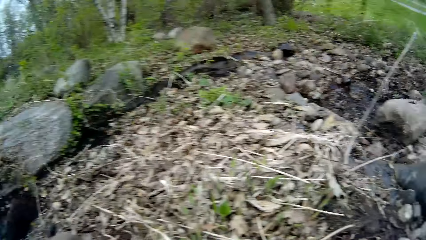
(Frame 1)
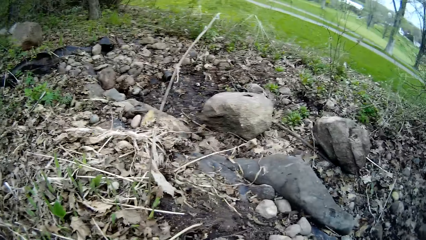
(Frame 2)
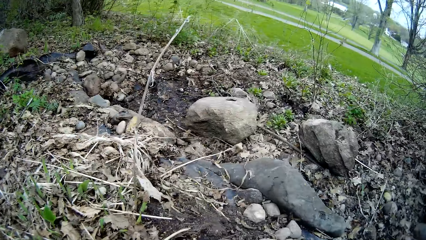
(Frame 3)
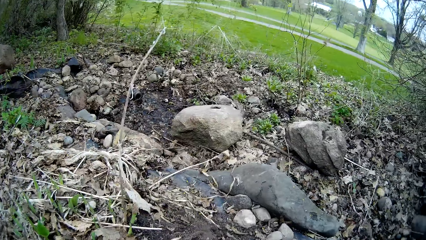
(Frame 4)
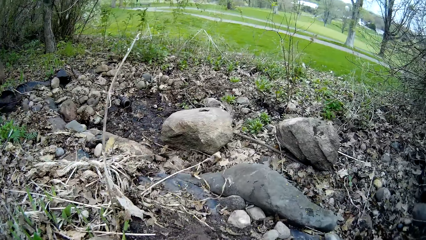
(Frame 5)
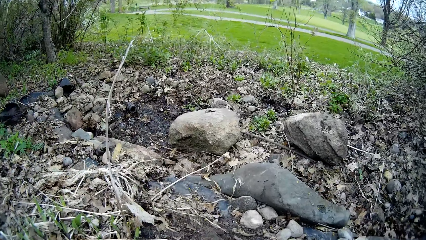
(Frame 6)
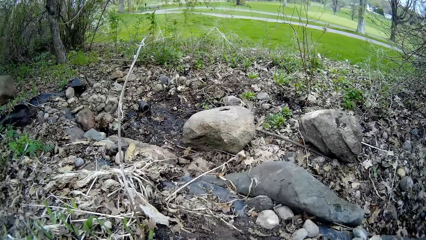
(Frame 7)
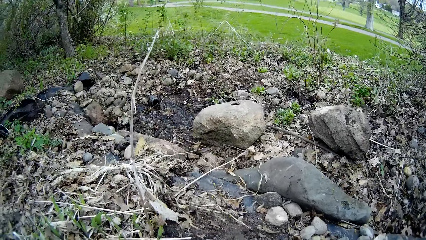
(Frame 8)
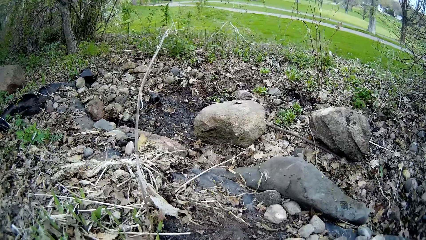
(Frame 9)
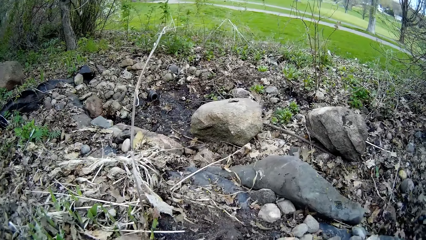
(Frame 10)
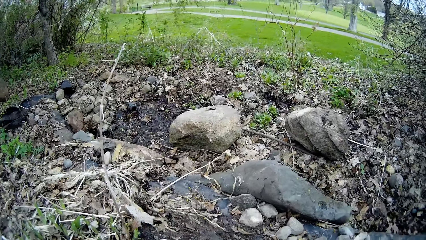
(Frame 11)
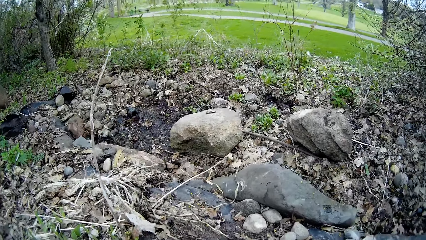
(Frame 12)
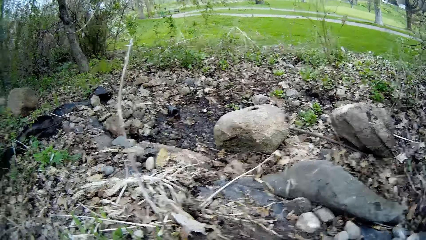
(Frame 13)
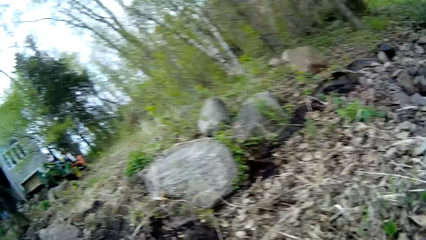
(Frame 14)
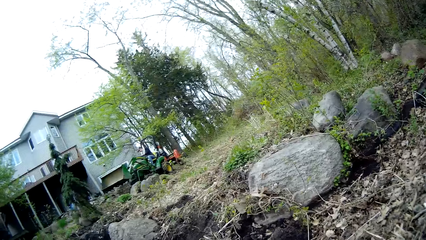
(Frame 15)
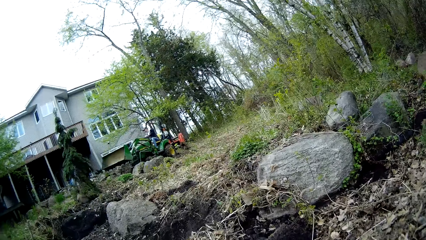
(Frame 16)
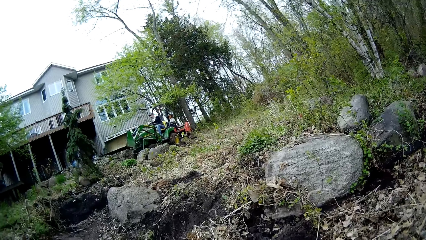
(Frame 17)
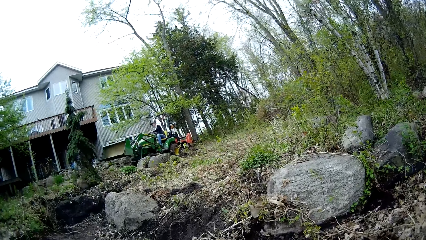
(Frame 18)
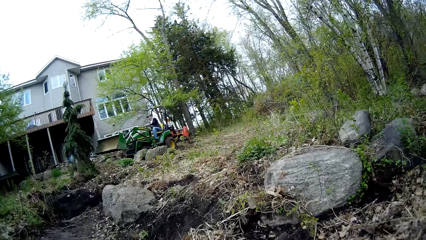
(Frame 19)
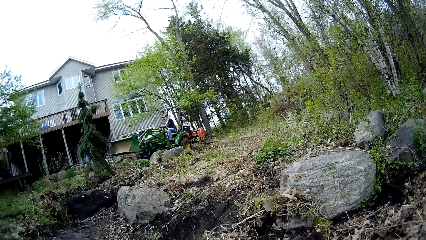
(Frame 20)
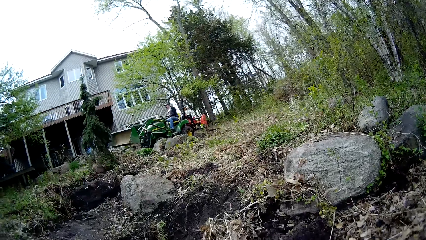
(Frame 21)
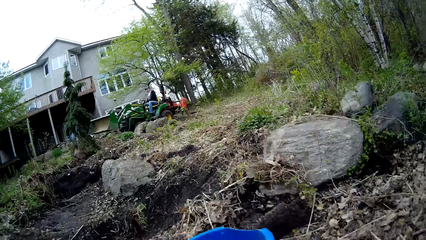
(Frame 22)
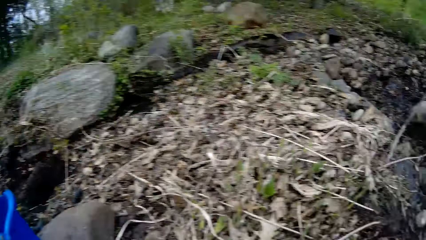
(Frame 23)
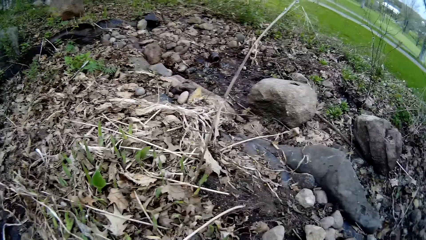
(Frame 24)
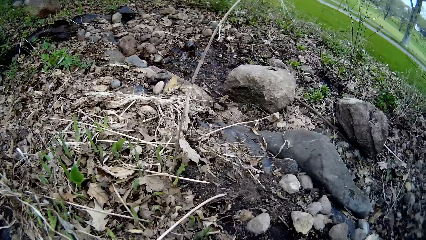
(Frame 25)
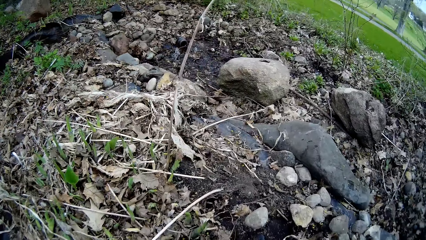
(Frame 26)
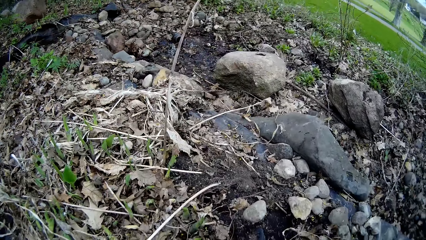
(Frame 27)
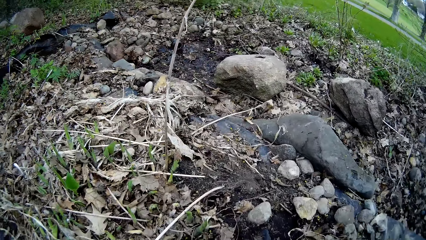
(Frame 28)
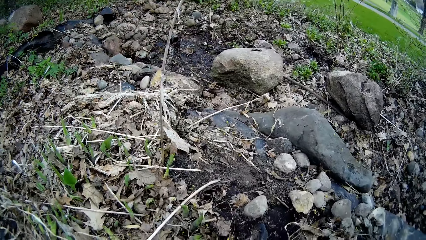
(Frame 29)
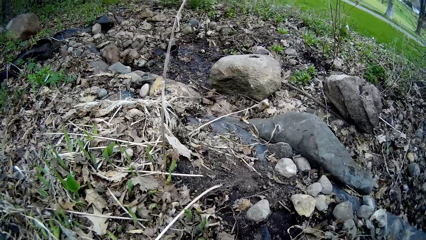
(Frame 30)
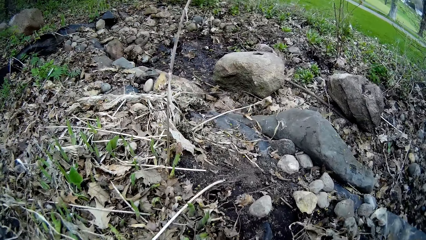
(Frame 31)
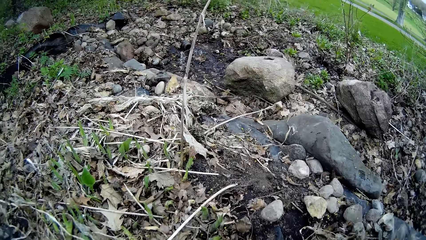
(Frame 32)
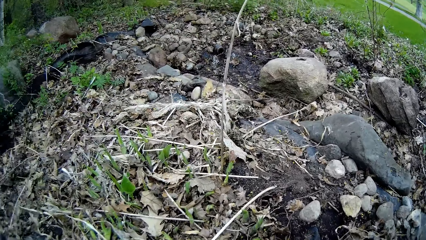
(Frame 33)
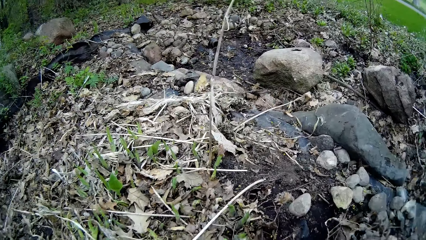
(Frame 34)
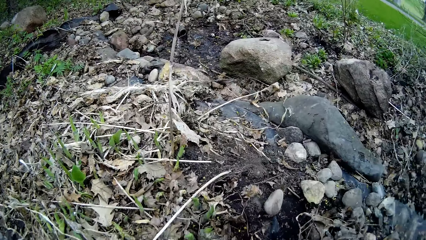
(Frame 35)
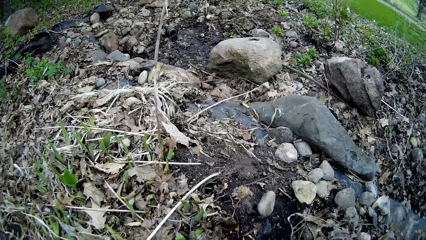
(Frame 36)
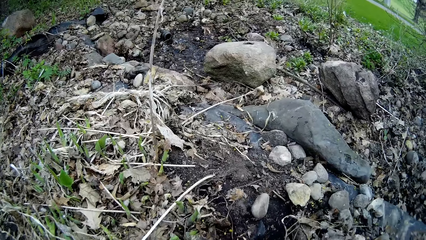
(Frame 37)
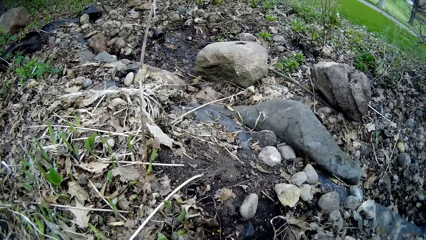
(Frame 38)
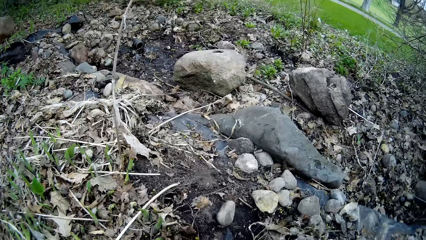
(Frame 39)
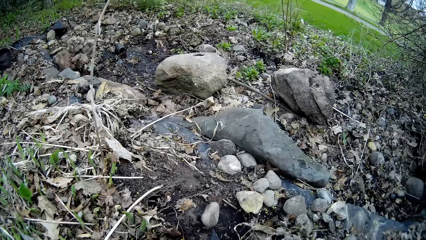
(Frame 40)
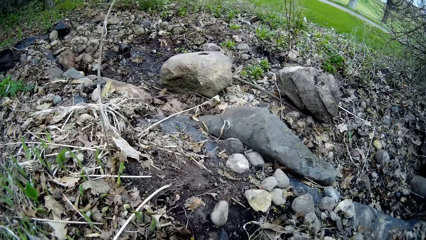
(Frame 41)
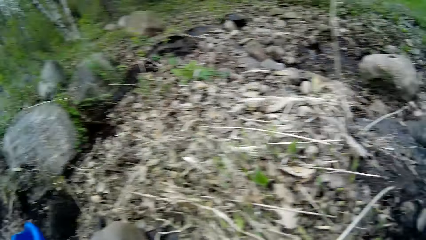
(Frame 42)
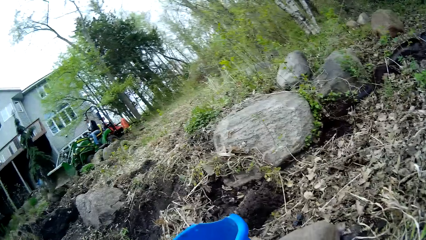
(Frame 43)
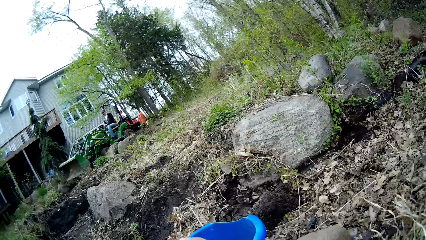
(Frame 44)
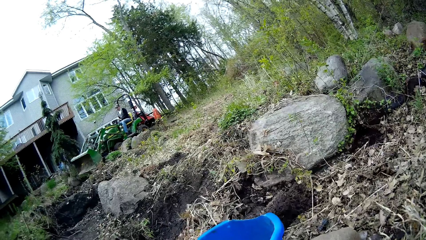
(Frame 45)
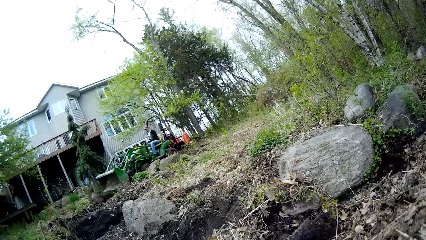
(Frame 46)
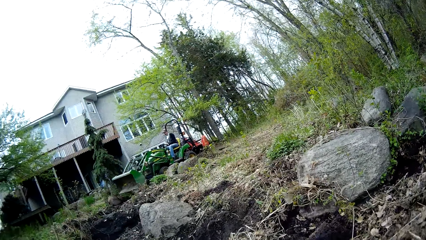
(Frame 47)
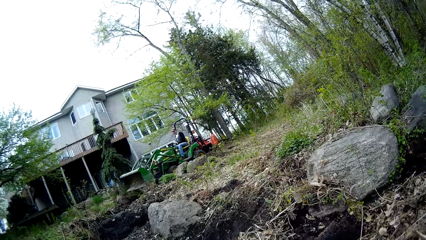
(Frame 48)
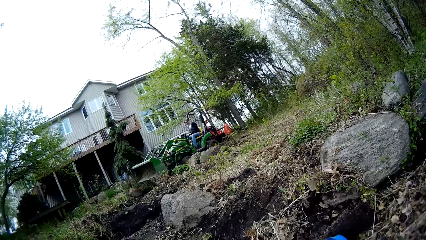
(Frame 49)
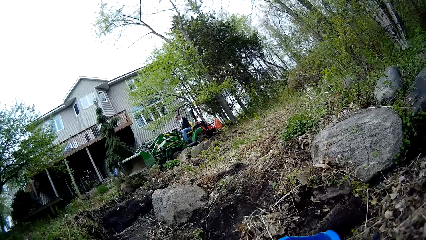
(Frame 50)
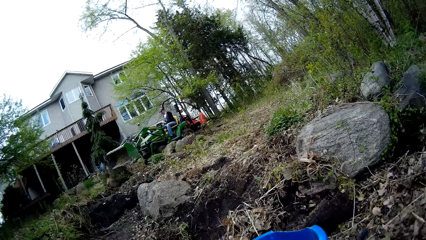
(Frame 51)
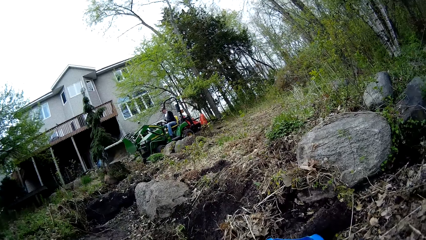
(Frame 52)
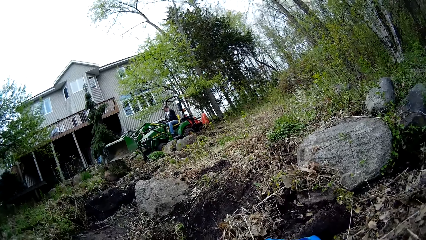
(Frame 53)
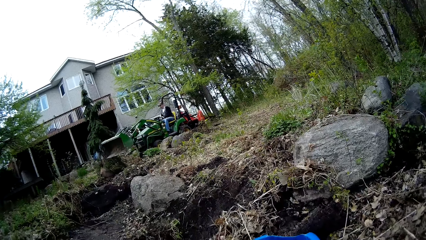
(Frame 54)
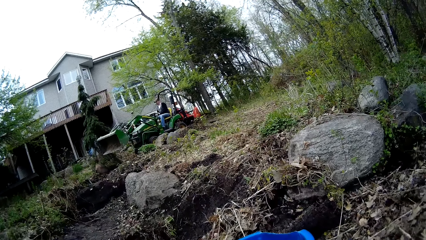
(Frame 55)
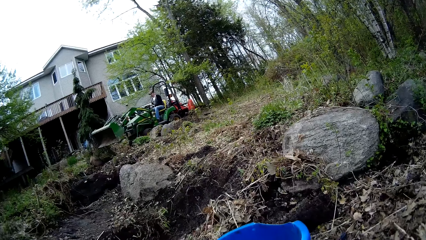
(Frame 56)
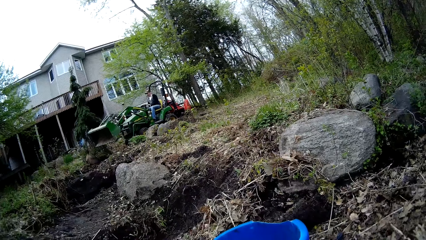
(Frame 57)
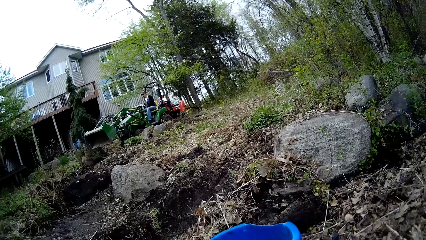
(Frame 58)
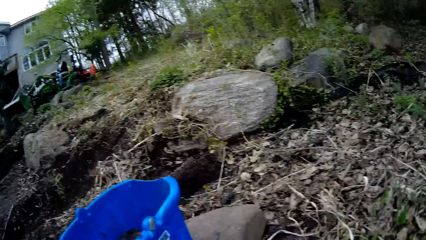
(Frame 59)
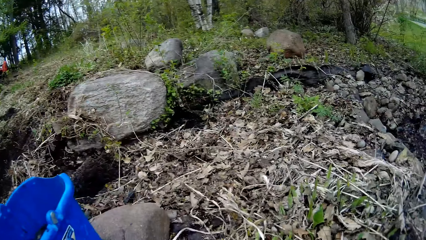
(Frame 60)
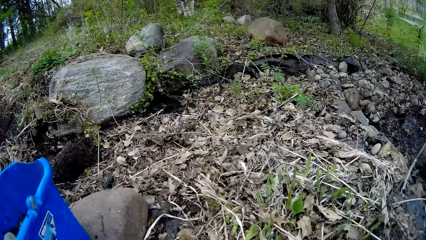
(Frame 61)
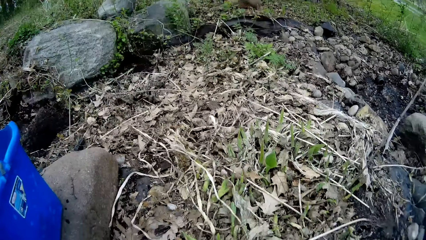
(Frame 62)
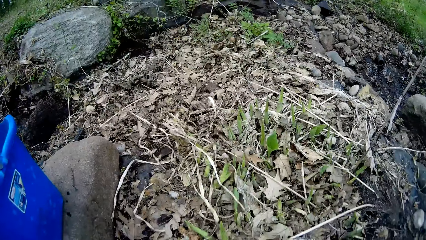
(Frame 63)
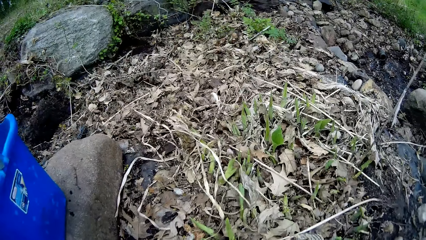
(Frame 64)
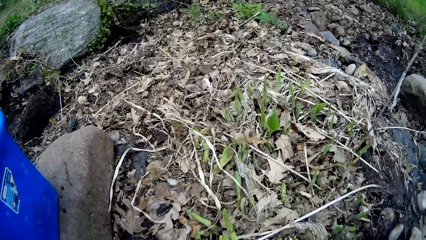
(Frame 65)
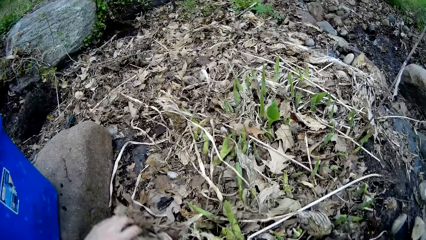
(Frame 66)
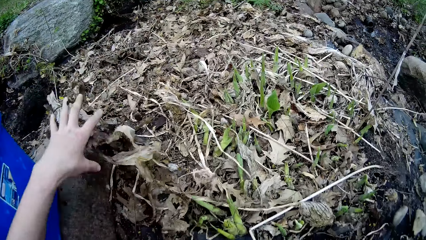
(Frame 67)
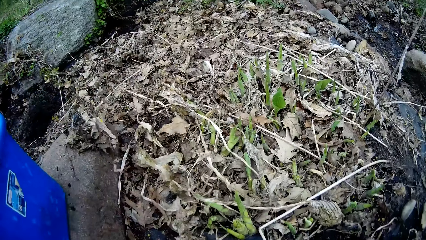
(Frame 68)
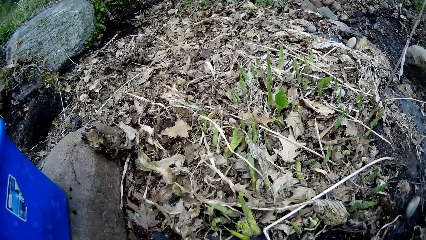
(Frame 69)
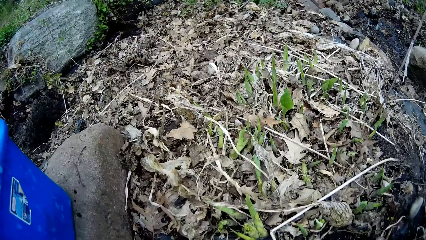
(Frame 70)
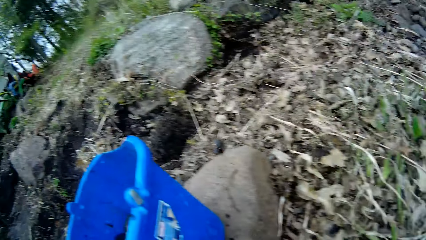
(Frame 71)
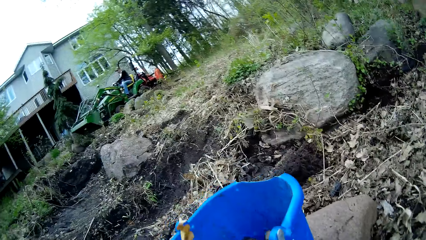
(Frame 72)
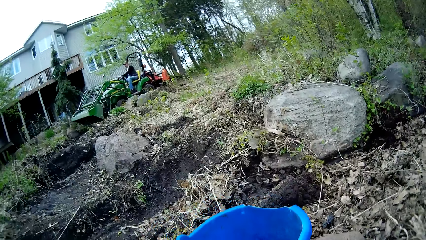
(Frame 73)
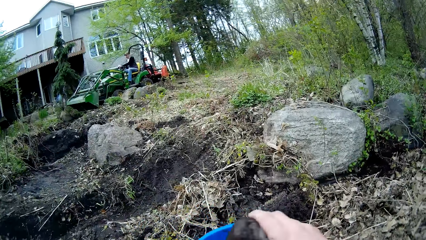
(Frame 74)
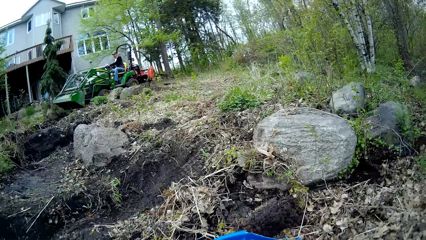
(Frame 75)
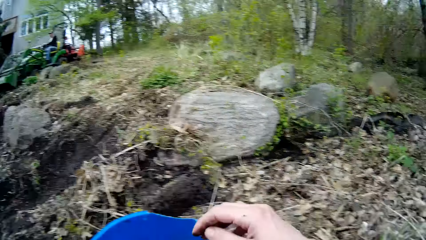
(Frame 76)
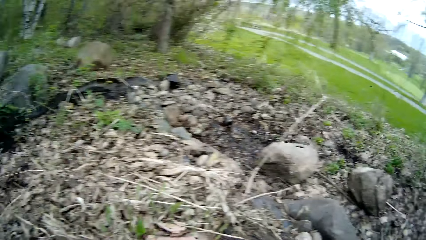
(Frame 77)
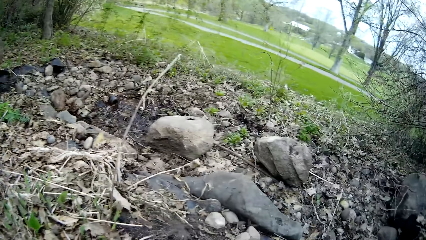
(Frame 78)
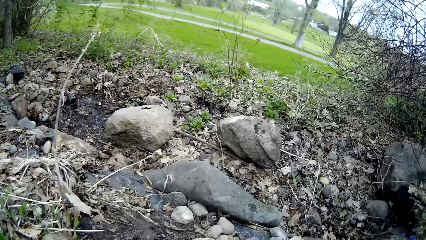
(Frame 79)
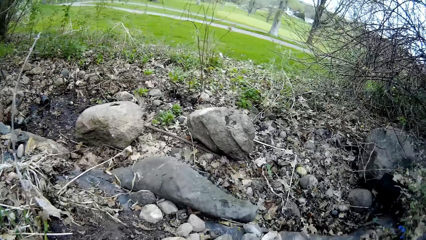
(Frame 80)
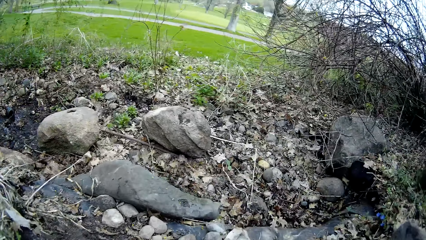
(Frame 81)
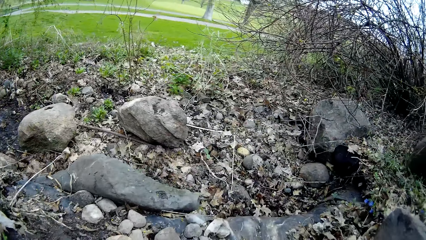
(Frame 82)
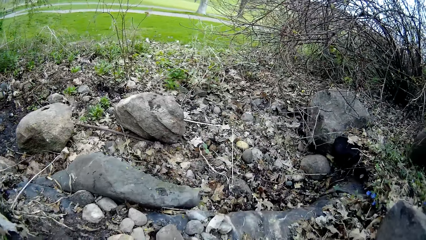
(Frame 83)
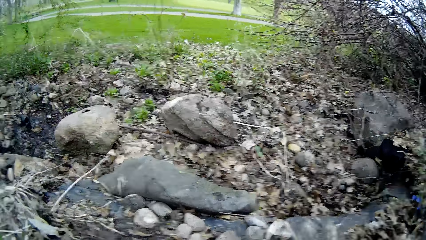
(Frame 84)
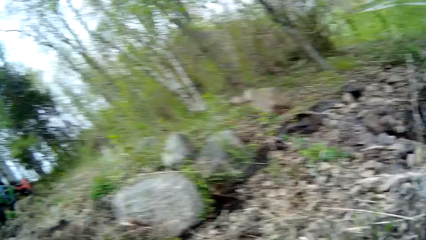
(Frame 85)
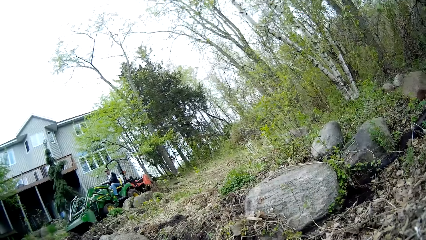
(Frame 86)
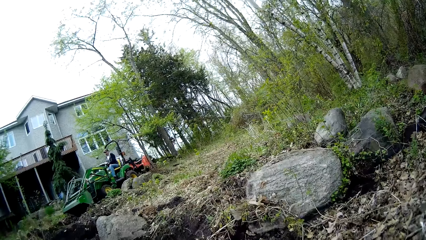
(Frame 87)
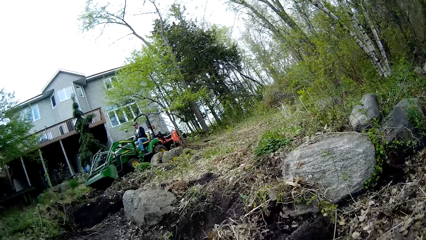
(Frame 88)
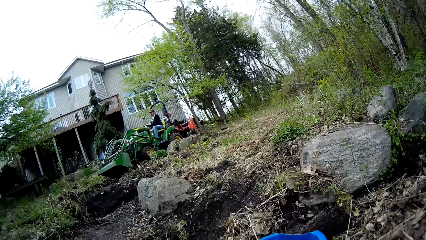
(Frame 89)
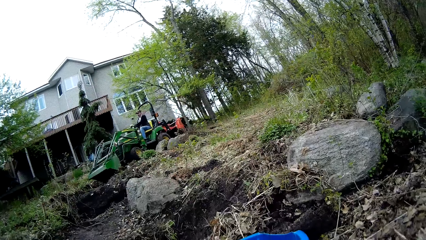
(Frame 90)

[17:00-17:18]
The camera wearer picks up a stone. She pushes away dried debris on the ground with her left hand. She puts a rock into the blue bucket with her right hand. She picks up a stone.
